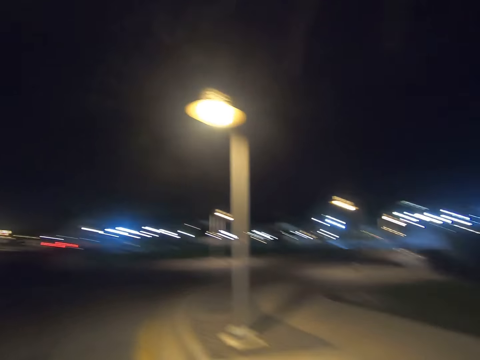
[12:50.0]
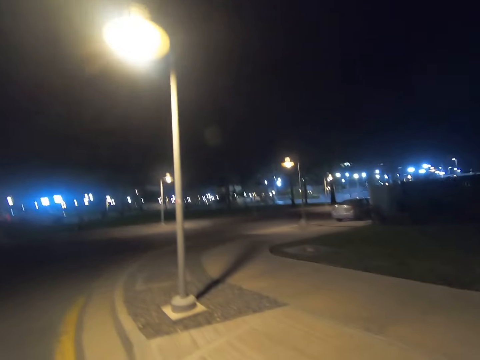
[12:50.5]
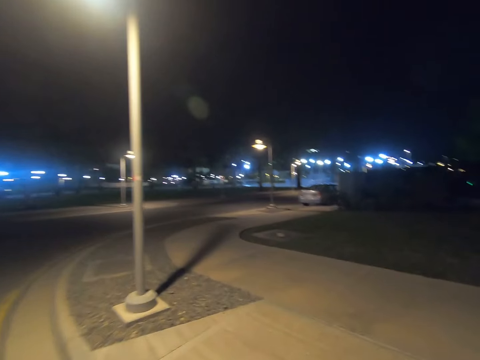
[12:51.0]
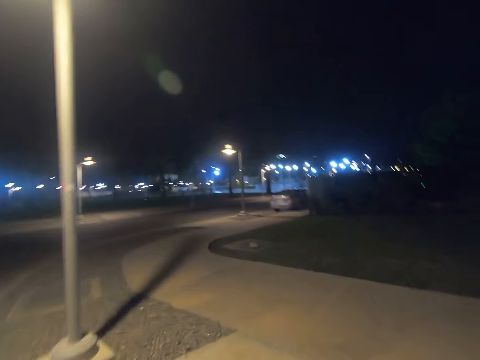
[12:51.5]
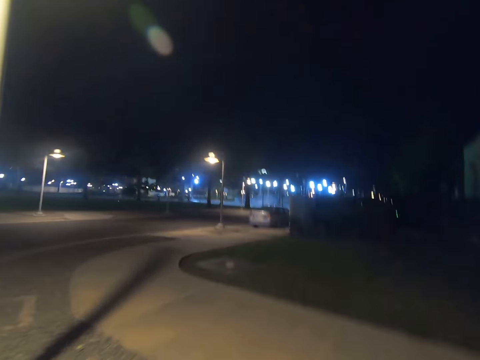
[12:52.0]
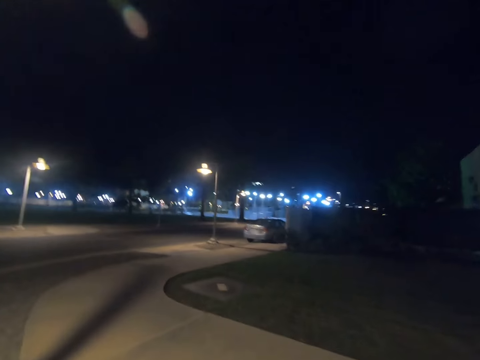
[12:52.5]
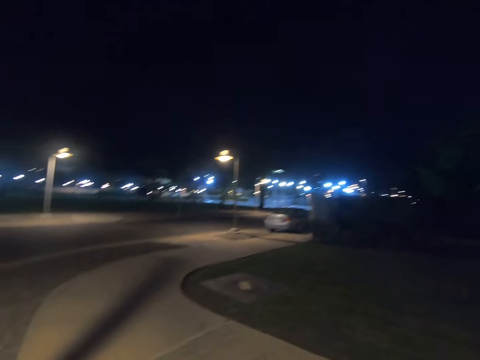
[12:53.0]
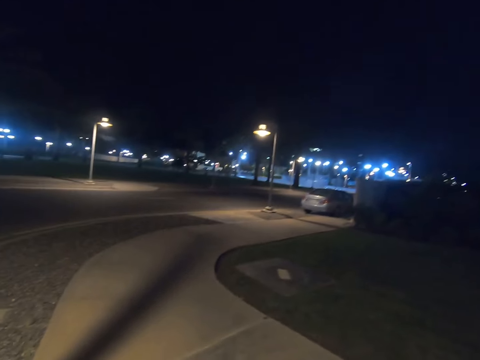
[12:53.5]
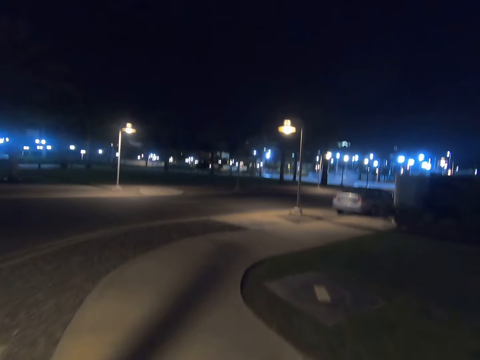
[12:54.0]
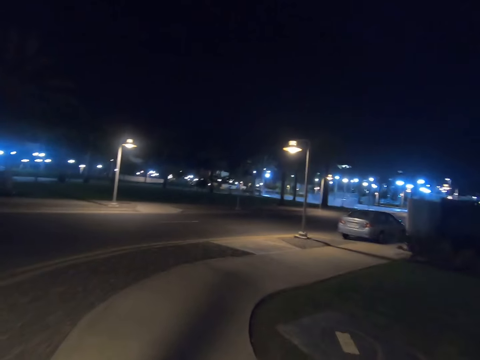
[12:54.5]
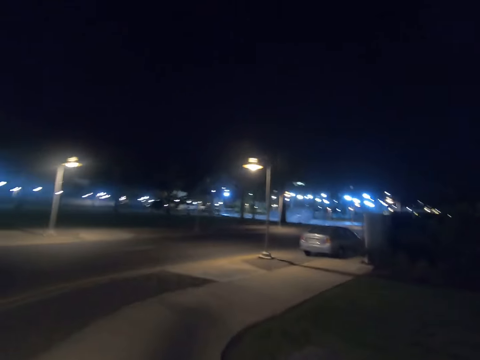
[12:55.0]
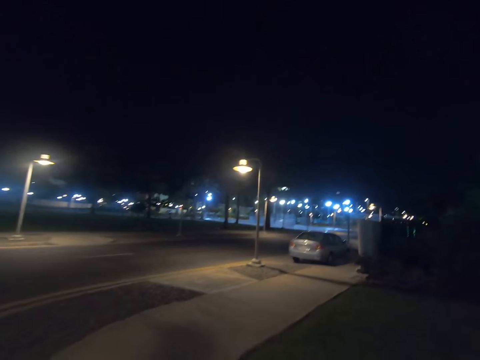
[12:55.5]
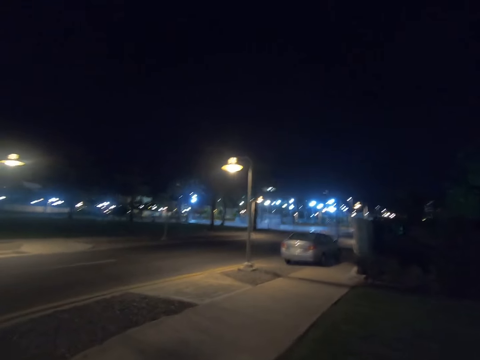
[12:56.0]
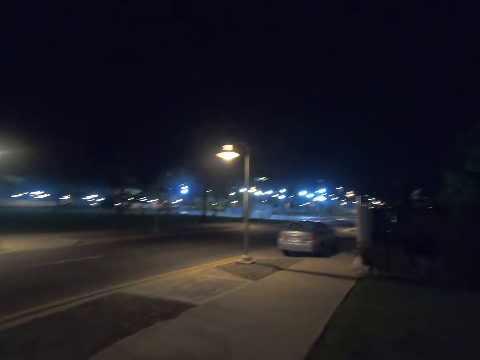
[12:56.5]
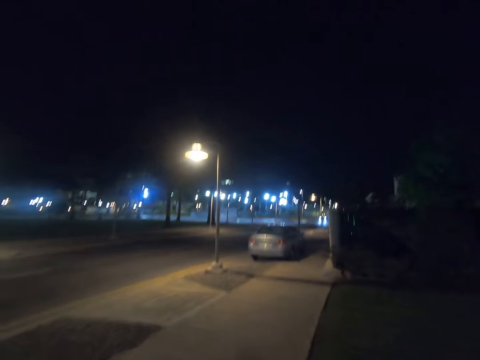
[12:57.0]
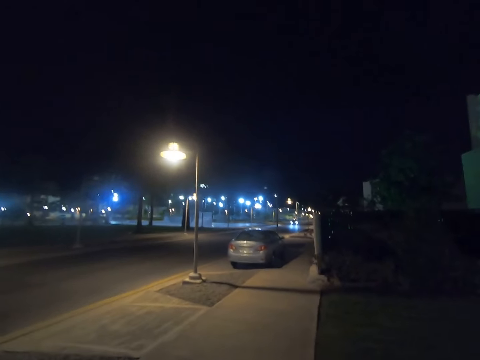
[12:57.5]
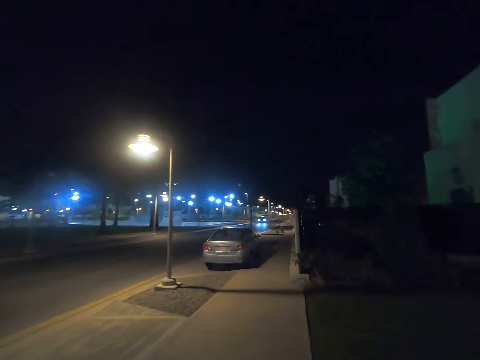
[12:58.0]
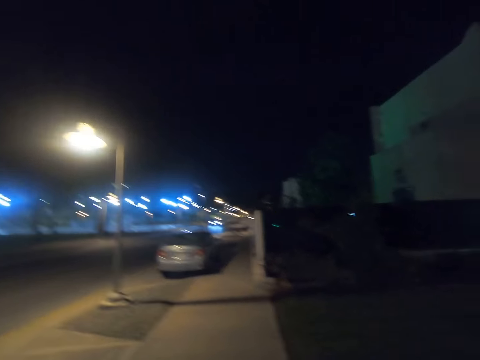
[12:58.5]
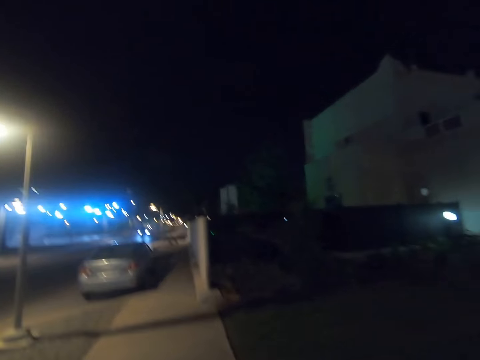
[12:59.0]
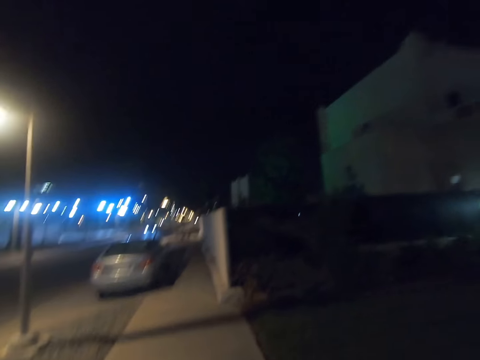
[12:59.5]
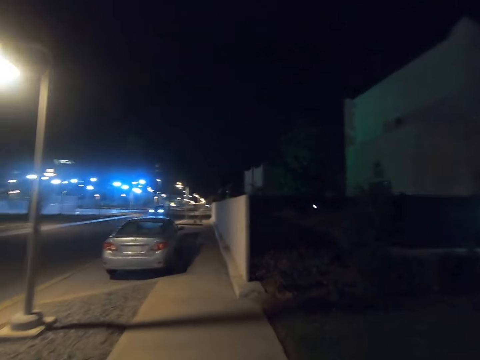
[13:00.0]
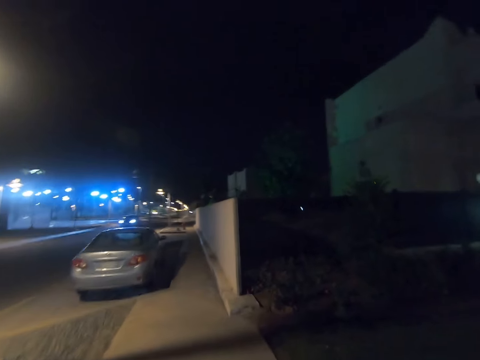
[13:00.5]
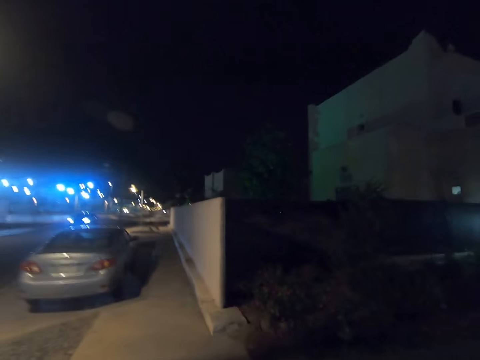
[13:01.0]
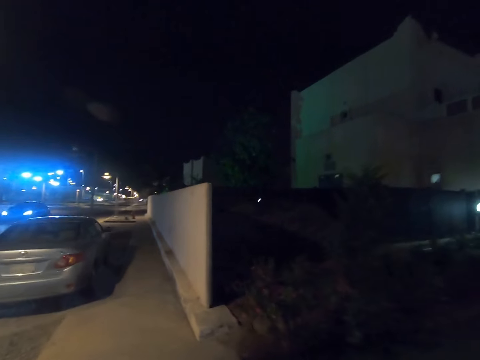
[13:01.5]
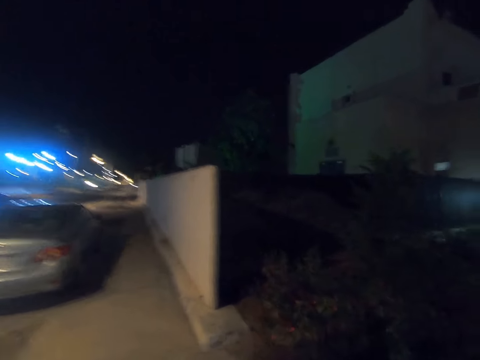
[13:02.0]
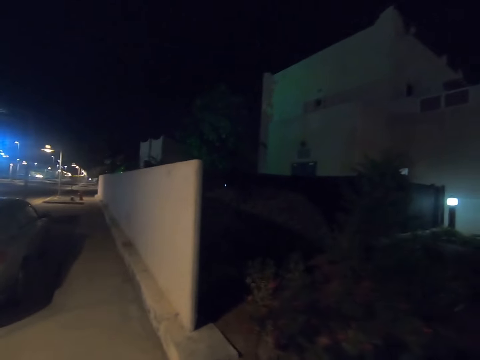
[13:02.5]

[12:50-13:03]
The camera wearer walks on the pavement. They walk right. They walk forward.

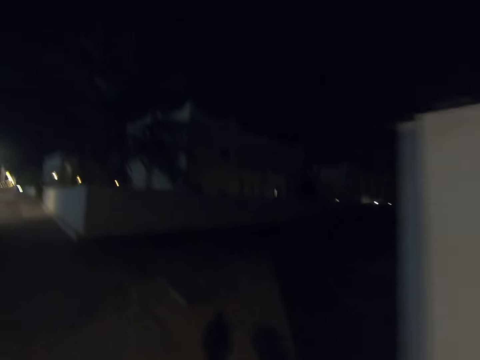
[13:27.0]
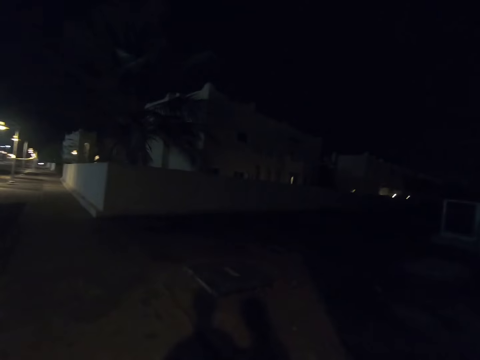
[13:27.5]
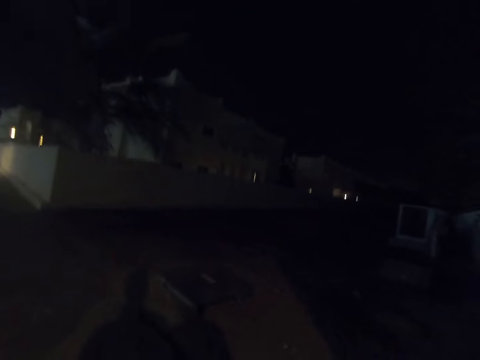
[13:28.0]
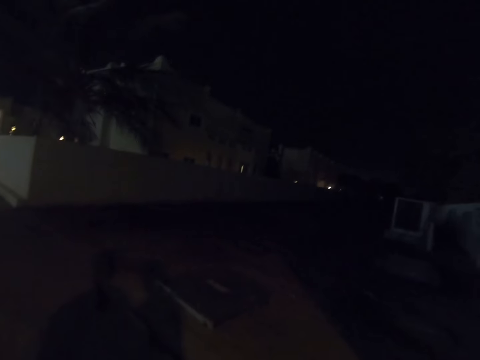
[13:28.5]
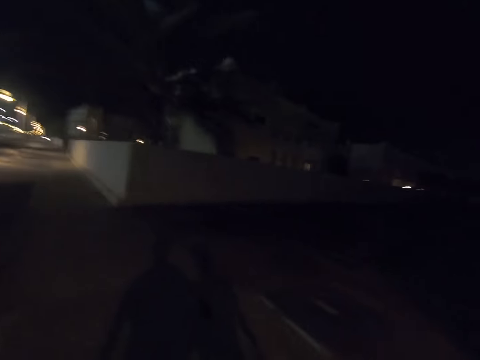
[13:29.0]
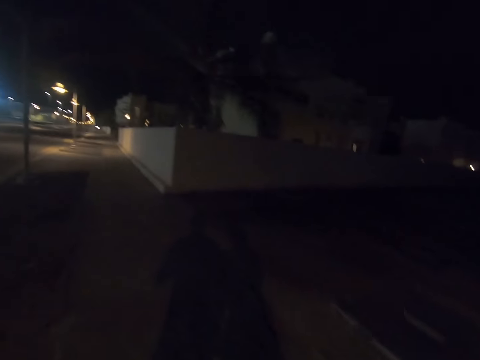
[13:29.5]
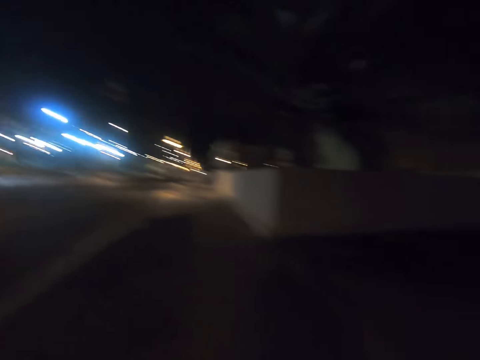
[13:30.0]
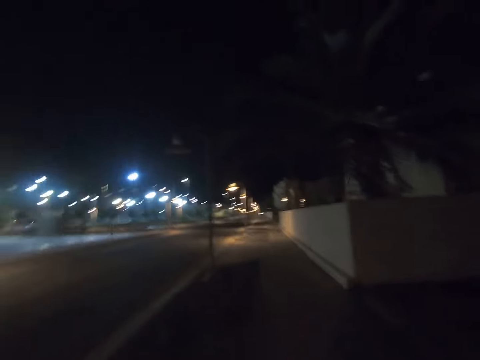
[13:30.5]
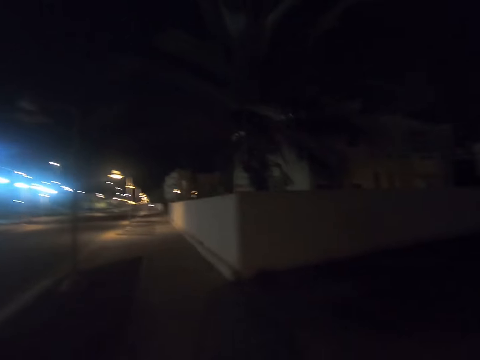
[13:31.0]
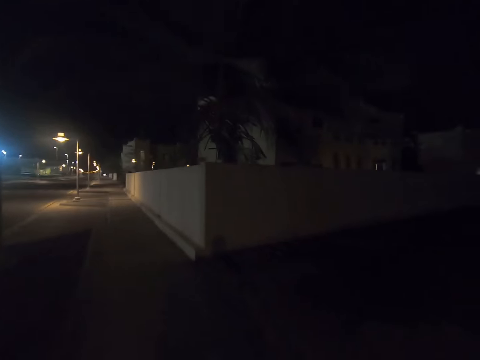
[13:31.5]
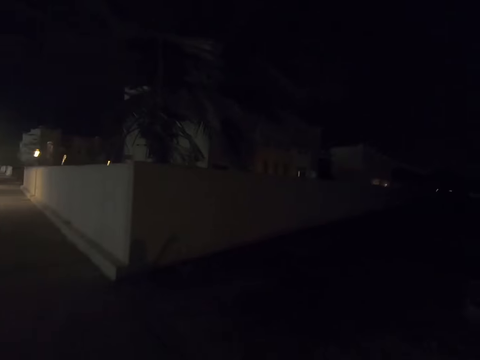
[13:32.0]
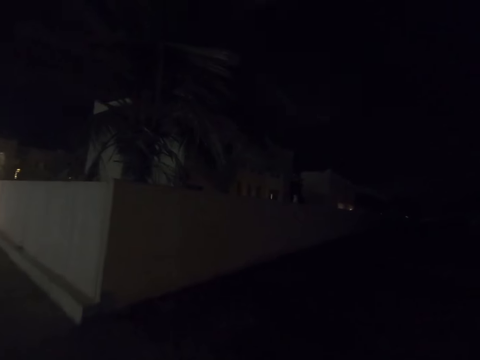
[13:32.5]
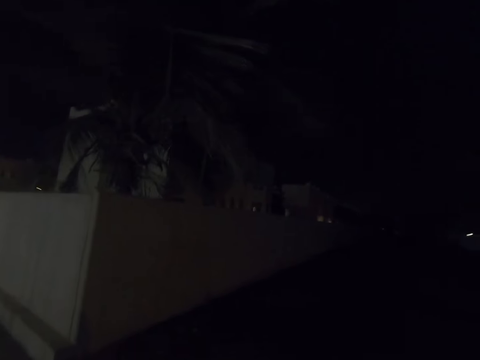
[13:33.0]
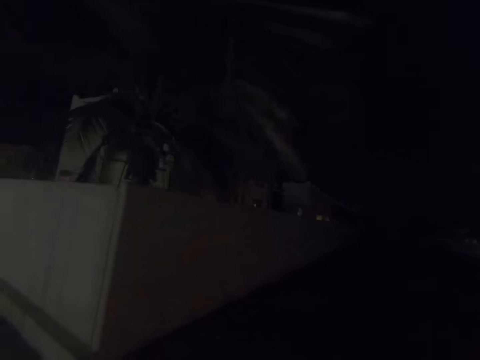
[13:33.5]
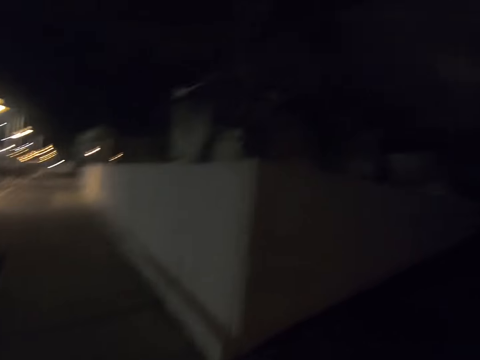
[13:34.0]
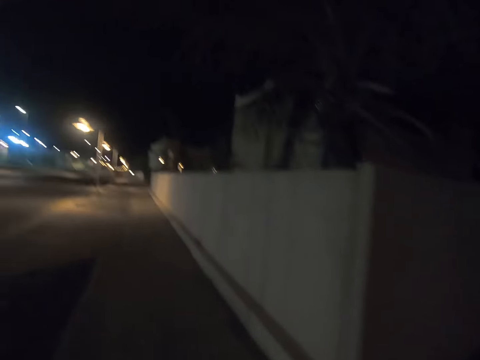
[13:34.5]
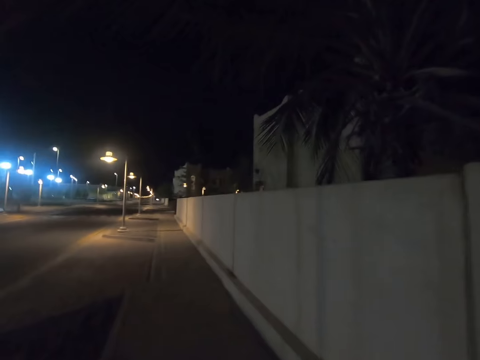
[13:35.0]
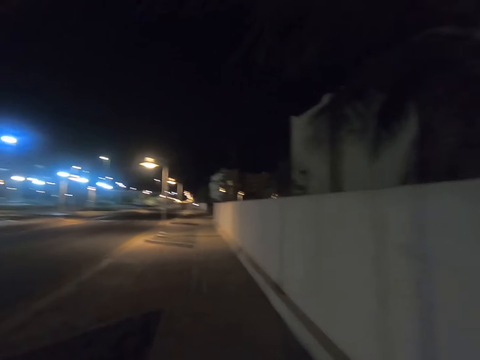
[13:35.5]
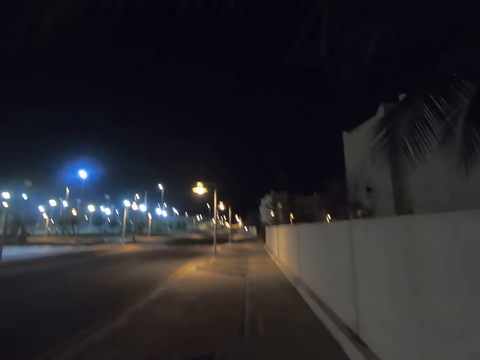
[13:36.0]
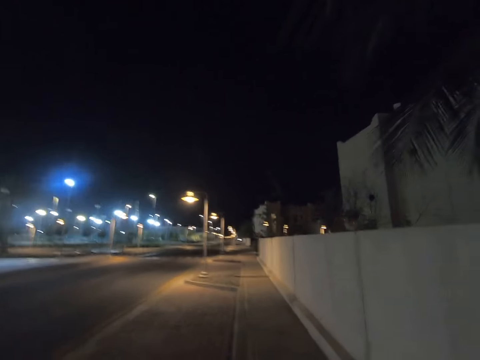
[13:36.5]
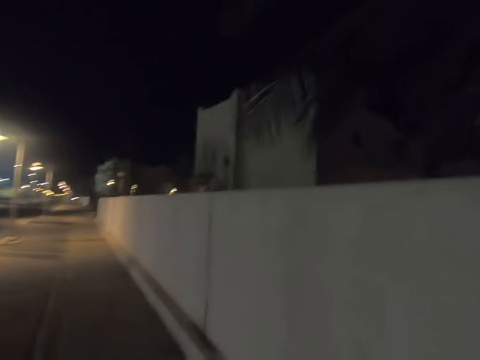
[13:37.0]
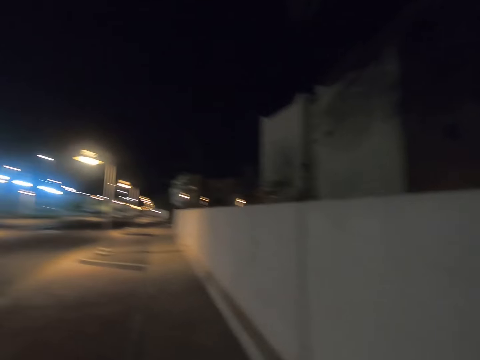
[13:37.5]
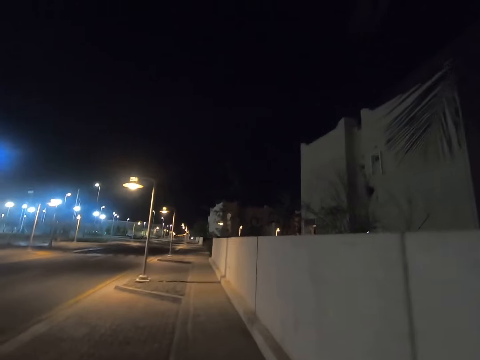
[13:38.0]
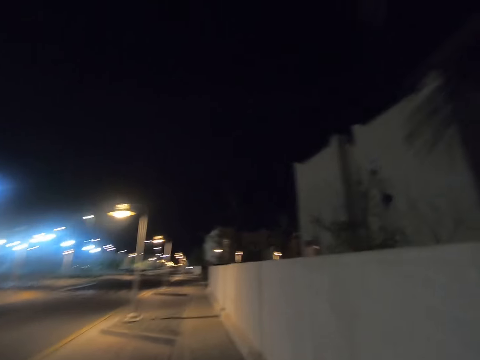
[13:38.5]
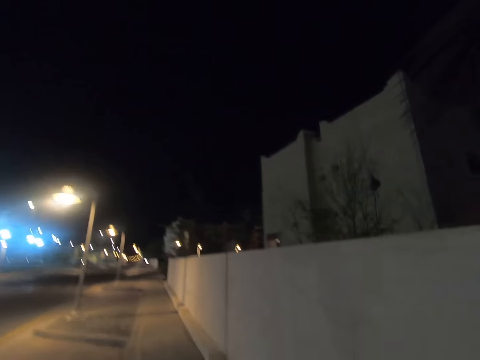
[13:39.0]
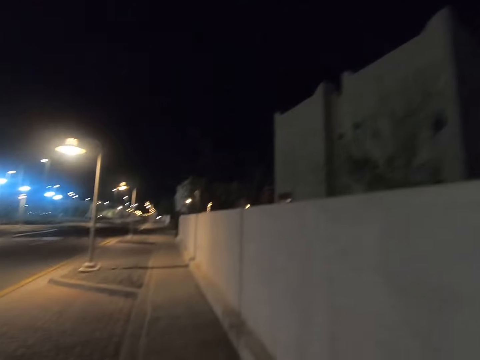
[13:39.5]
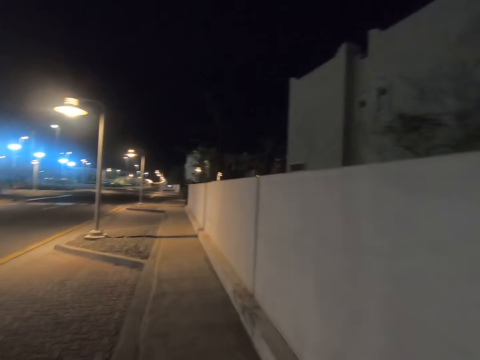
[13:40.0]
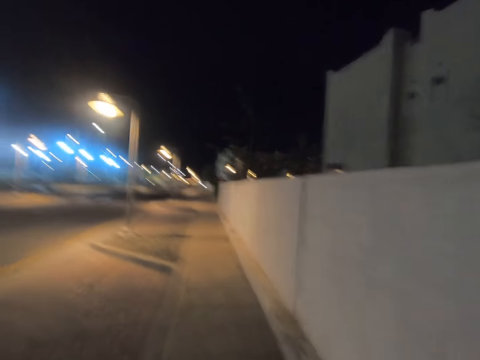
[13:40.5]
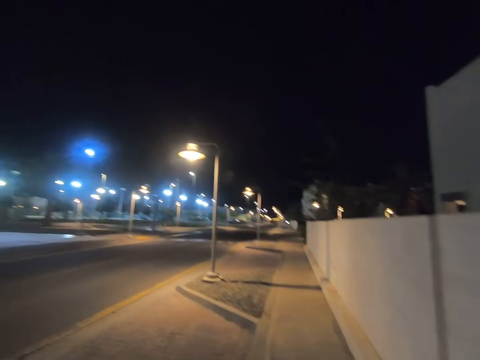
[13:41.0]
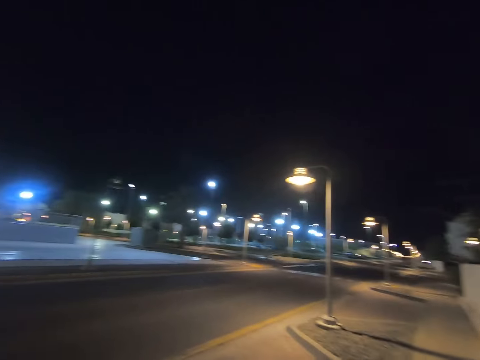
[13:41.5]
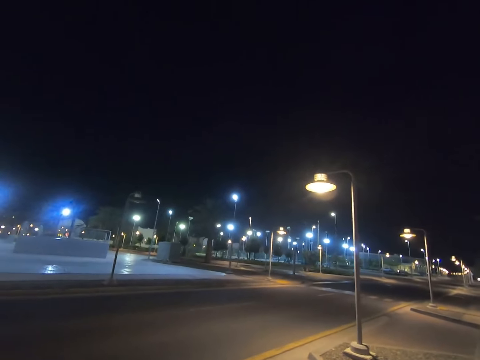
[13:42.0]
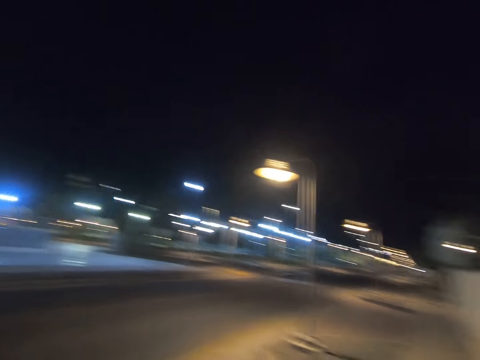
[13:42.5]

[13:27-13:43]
The camera wearer looks right. They look forward. They look left. They look forward. They look right. They look forward. They look left. They look forward. They look left. They look forward. They look left.
